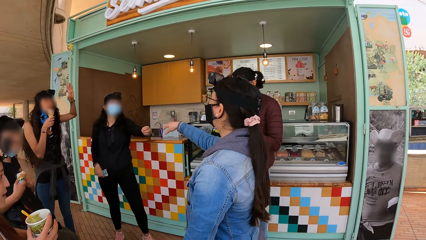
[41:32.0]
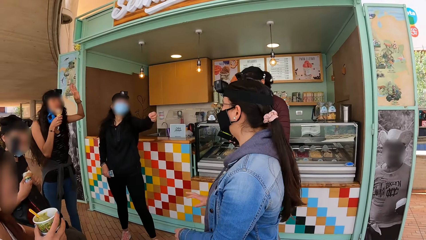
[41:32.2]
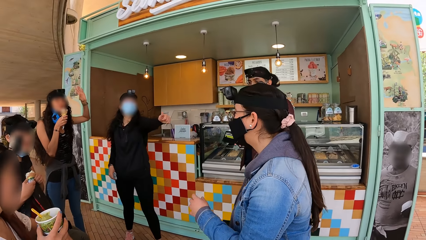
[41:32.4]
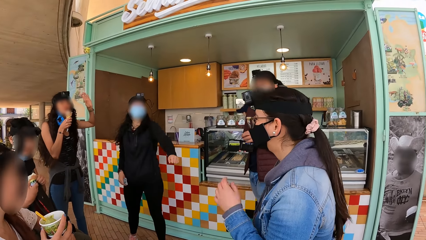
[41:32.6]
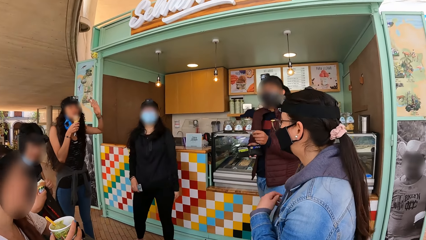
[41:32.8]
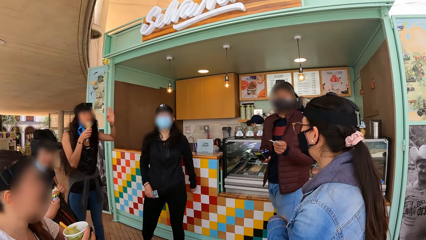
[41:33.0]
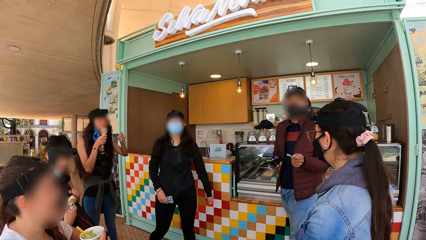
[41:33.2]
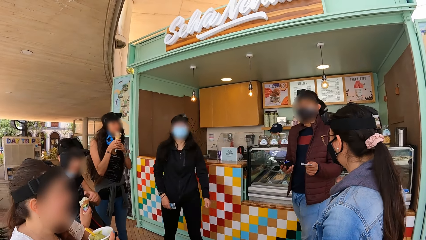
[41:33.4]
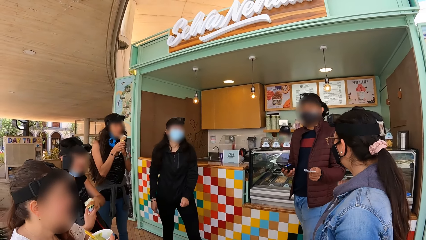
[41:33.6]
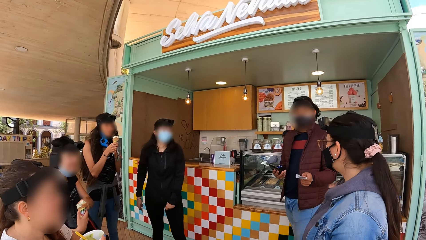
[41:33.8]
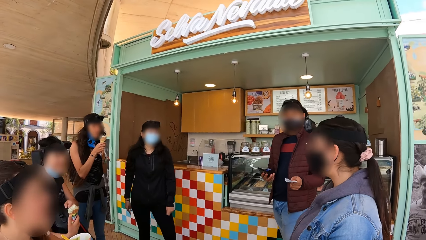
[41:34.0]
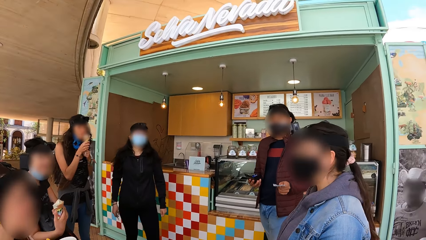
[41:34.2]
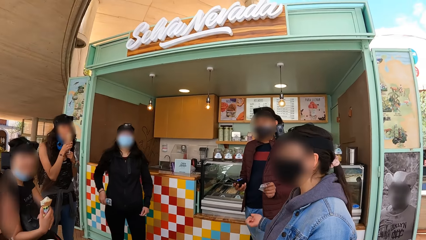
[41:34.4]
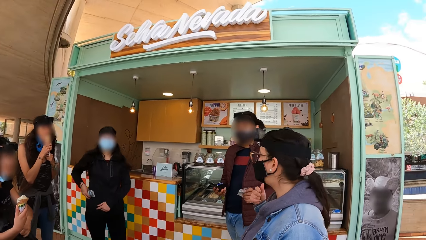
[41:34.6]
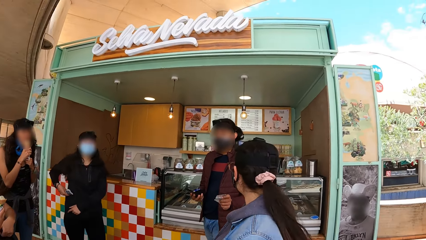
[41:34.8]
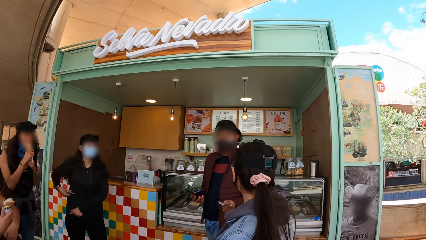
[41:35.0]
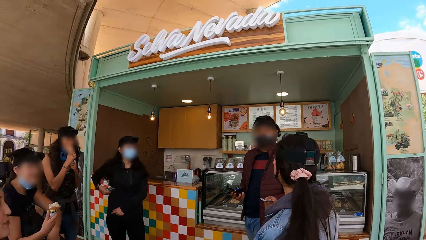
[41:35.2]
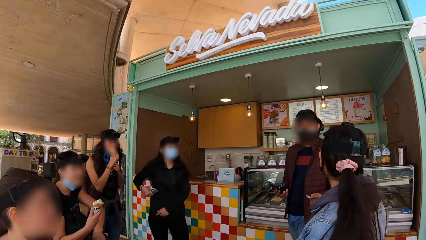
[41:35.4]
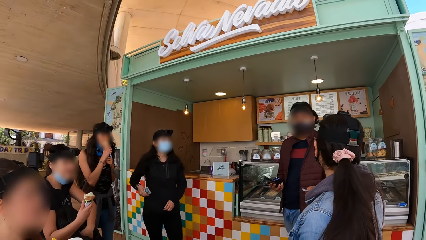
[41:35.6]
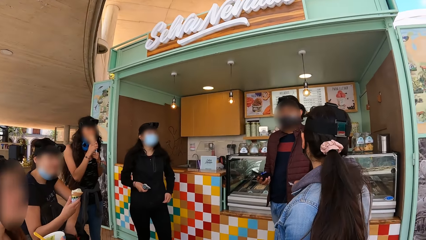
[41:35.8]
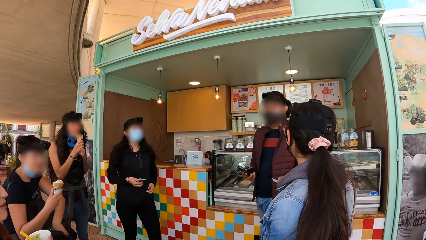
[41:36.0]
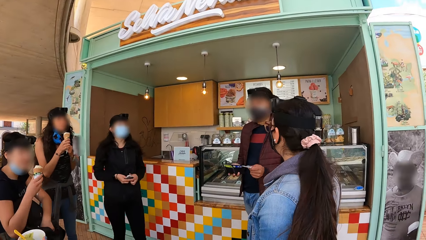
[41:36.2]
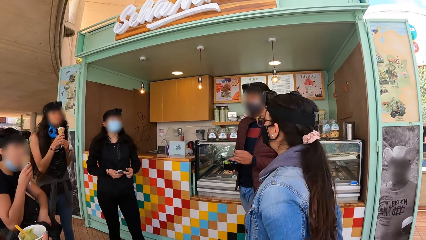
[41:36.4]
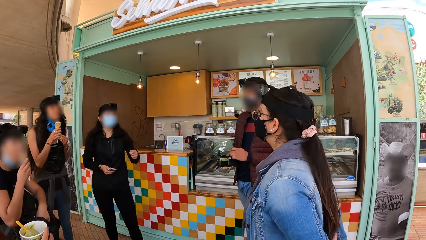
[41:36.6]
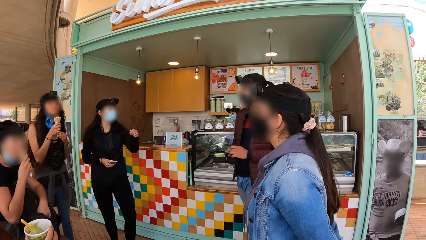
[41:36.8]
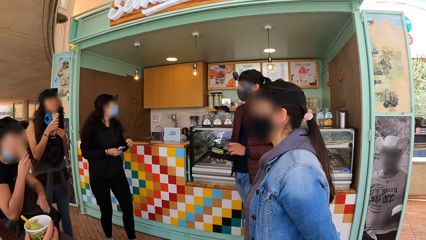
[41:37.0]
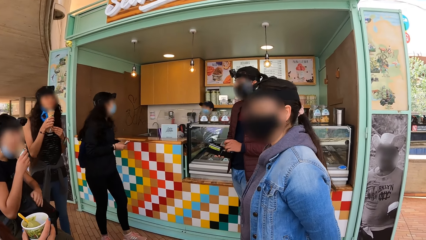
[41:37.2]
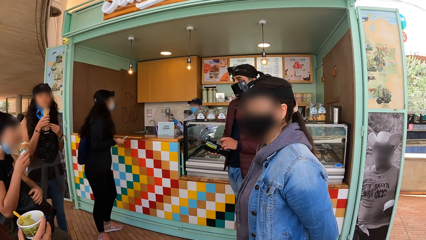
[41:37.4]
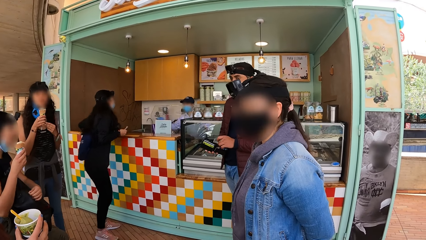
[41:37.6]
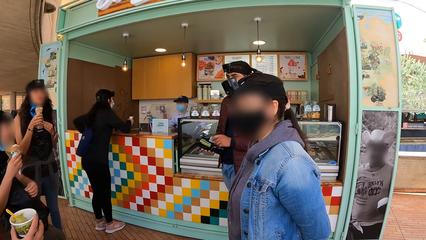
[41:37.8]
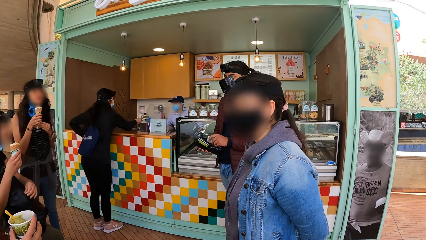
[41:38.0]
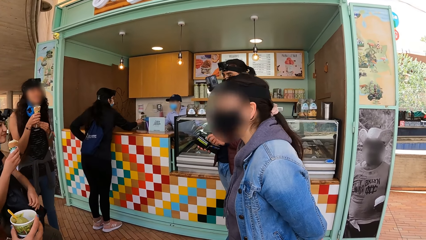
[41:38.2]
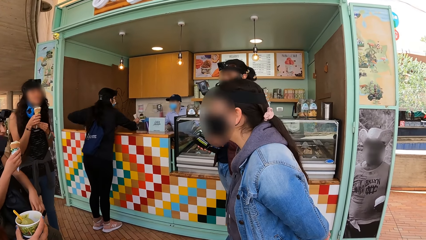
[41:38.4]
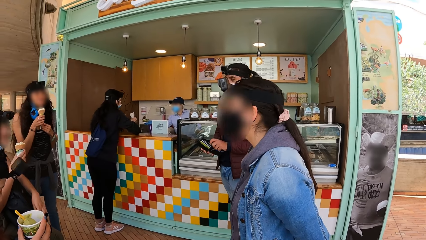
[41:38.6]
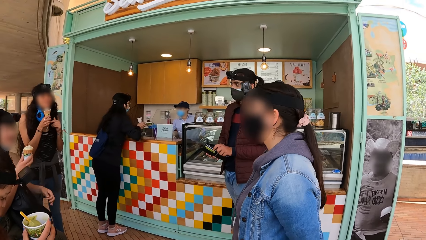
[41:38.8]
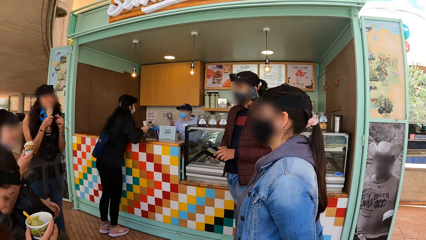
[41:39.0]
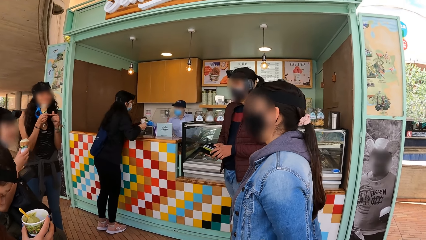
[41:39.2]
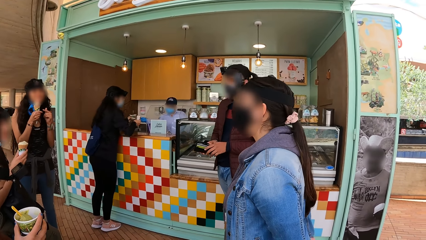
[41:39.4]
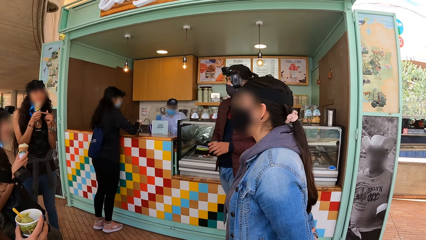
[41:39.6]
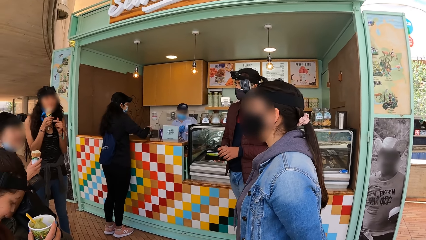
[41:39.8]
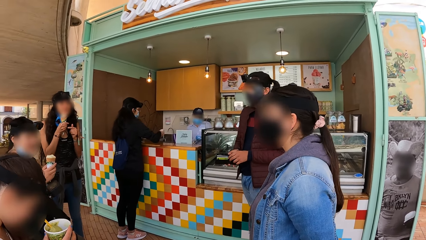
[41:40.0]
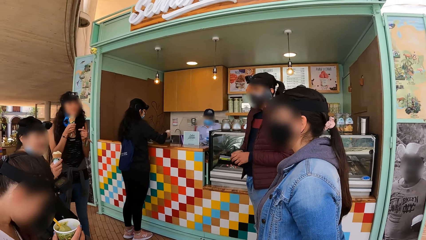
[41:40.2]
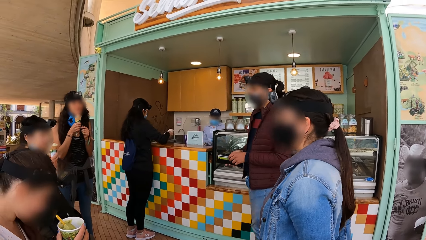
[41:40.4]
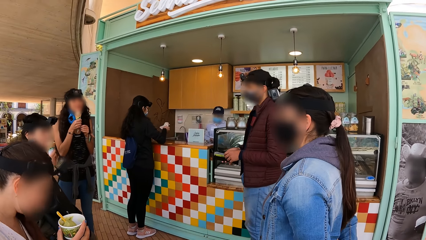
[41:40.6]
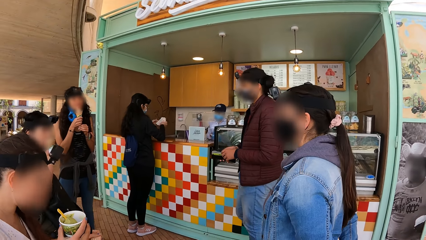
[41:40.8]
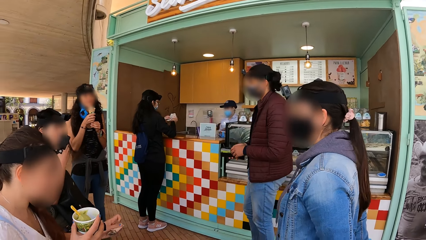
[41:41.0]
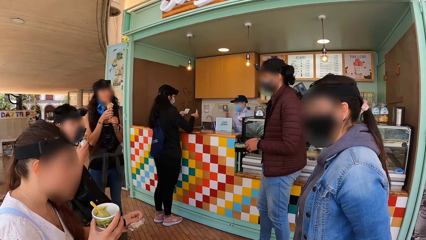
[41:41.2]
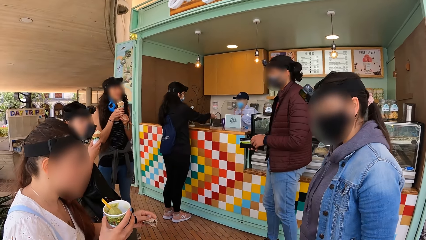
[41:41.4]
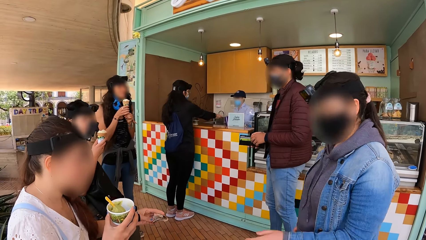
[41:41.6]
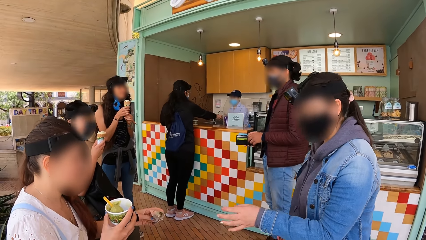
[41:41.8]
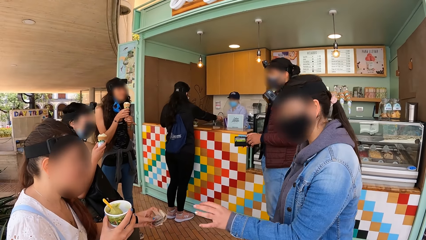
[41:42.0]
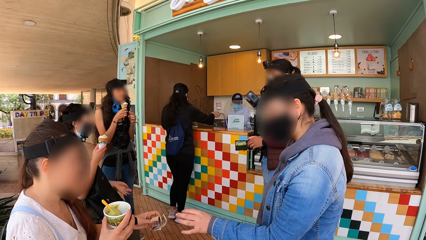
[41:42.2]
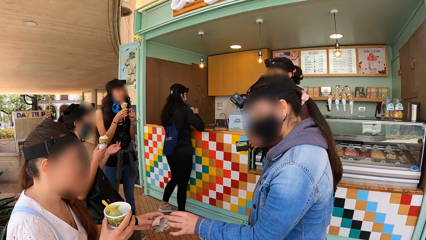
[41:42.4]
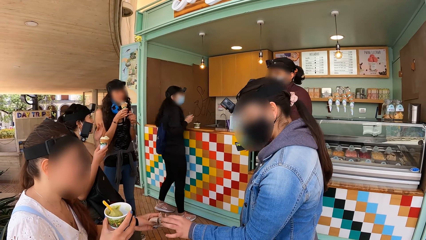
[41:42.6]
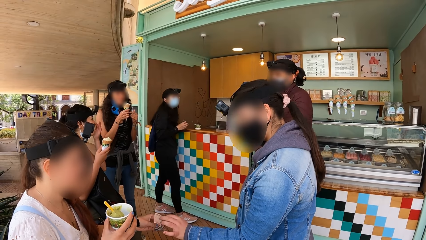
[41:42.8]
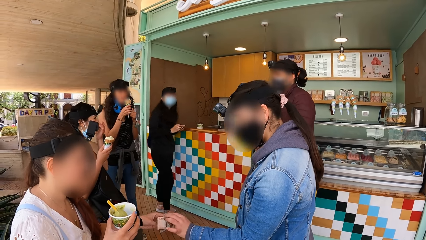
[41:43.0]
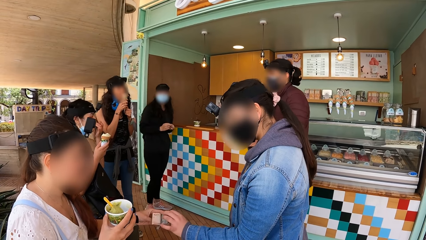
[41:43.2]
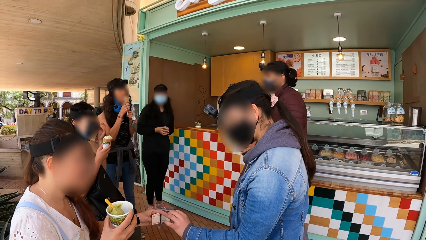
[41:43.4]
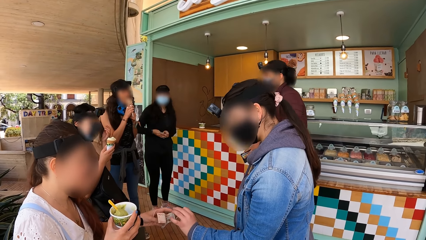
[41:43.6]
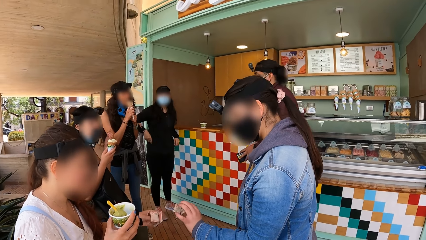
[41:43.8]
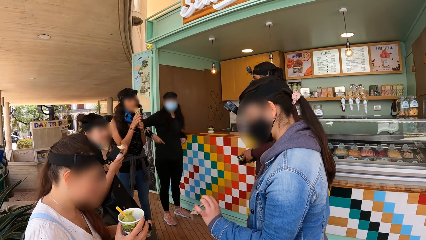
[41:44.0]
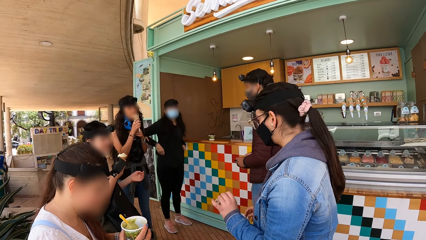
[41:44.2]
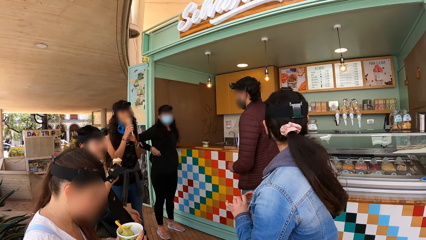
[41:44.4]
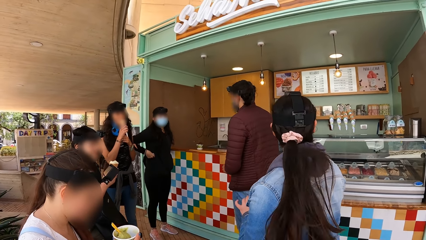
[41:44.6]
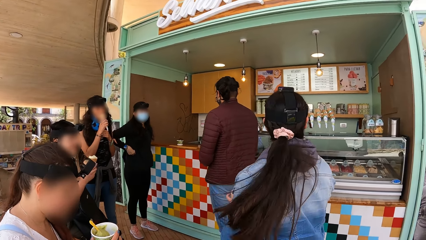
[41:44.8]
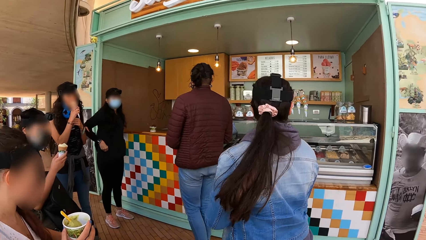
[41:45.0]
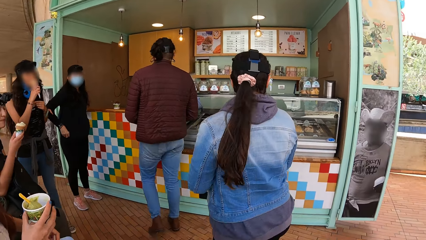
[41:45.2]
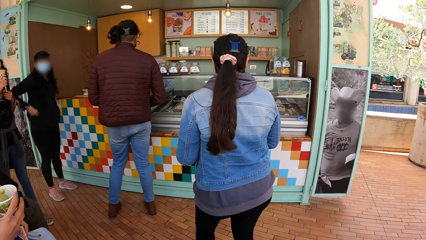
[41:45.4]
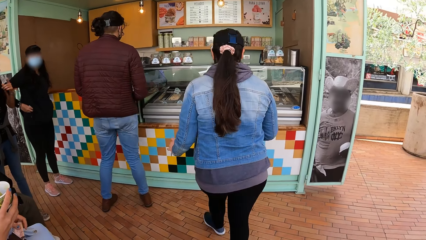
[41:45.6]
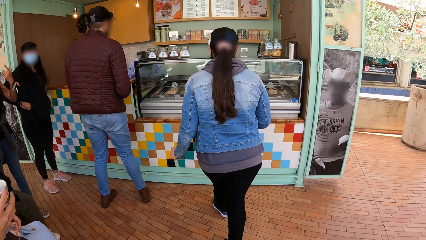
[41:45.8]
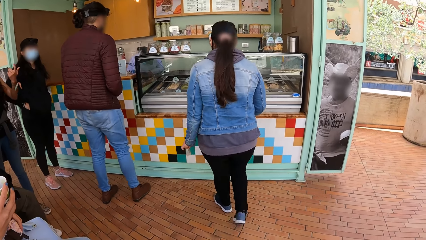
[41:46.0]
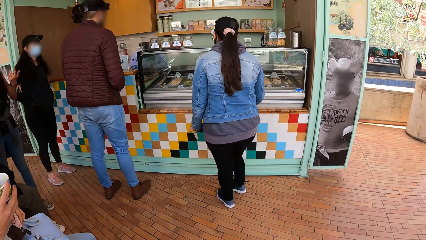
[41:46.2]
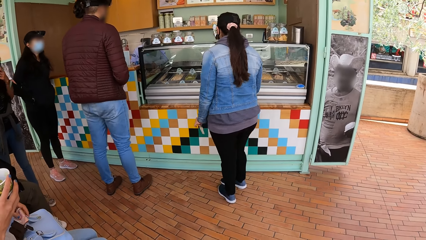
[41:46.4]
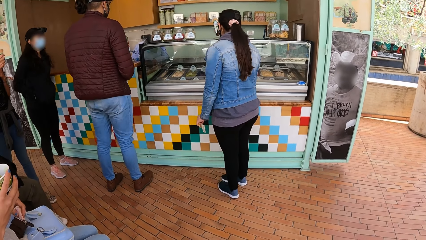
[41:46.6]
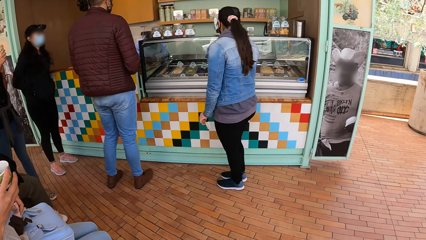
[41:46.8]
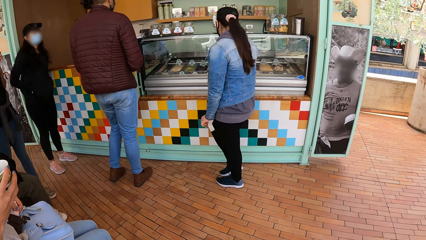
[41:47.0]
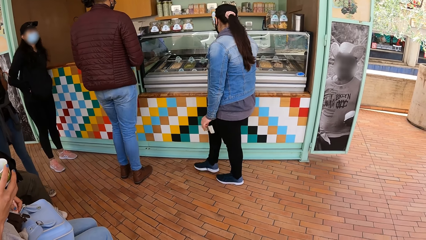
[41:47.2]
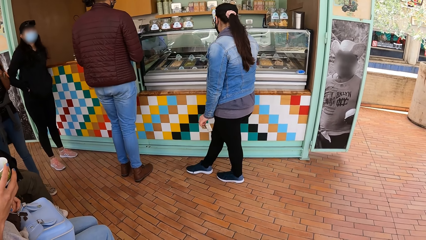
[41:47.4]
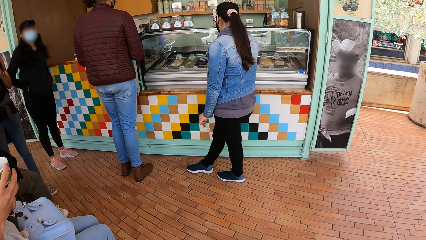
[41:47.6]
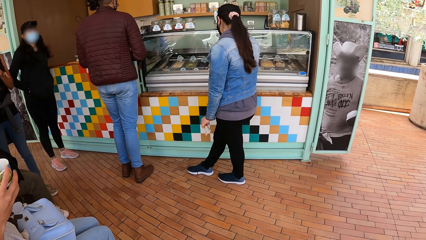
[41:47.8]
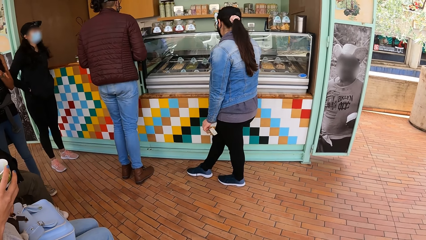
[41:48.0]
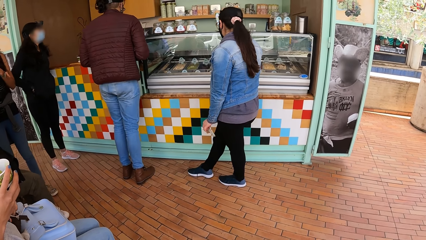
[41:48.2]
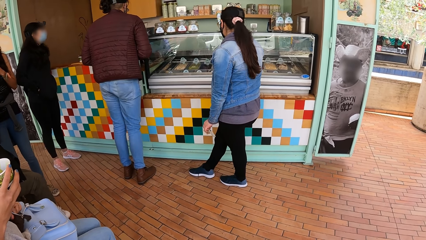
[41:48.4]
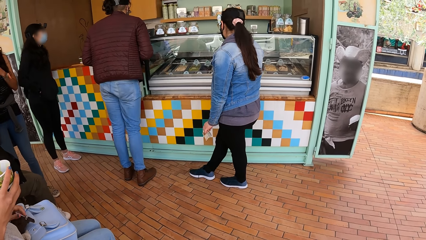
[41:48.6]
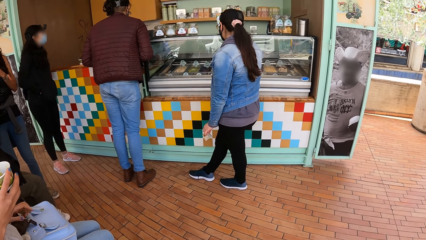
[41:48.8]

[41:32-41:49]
A man holds a purse in his right hand and holds a paper in his left hand. A woman licks the cone of ice cream in her right hand. She licks the cone again. The man puts the paper in his left hand in the purse in his right hand. Another woman collects the cup of ice cream with her left hand from the right hand of another man. The second woman drops the ice cream in her left hand on the counter. The second woman gives the other man a money note with her right hand. A third woman takes a money note with her left hand from the left hand of a fourth woman. The fourth woman puts the money notes in her left hand inside the purse on her lap.
